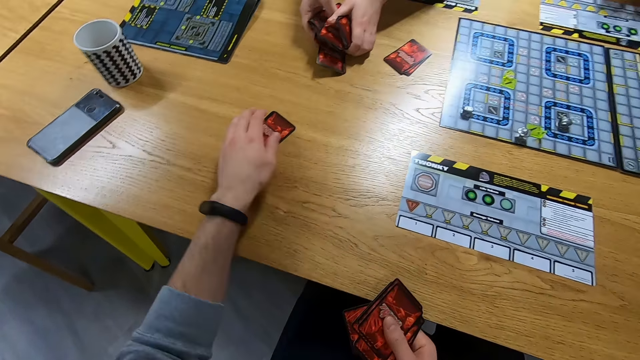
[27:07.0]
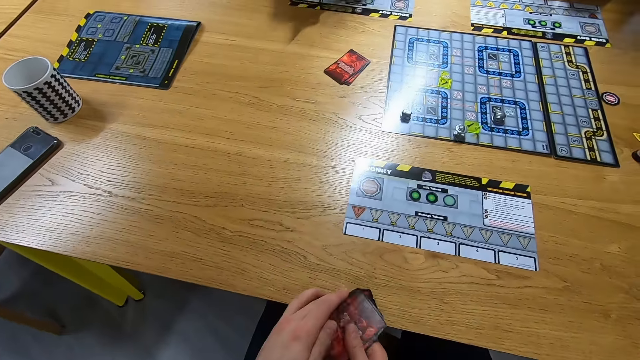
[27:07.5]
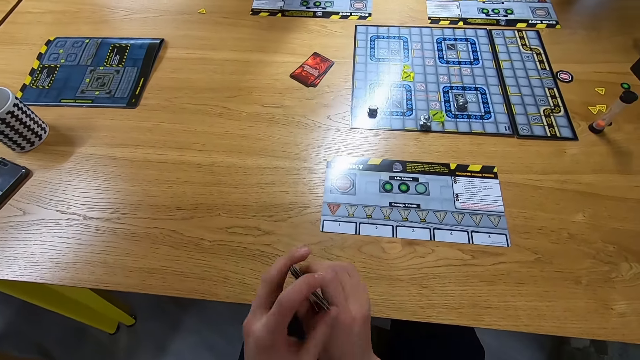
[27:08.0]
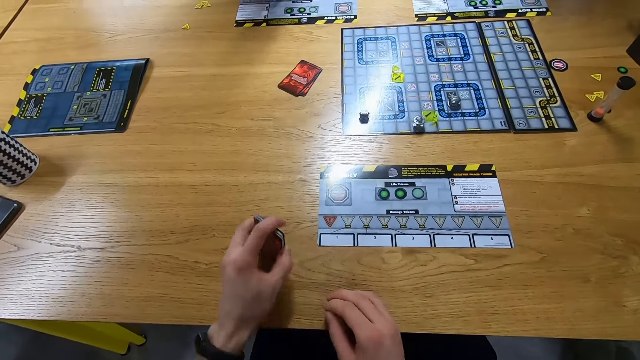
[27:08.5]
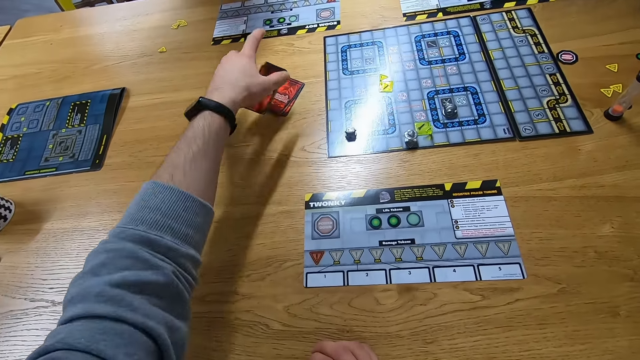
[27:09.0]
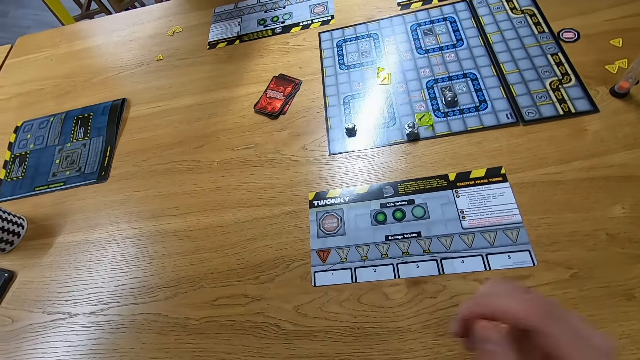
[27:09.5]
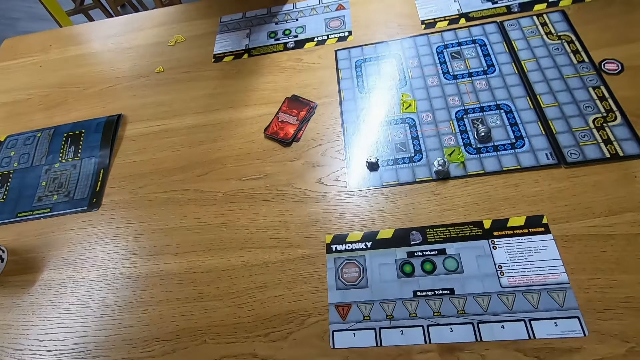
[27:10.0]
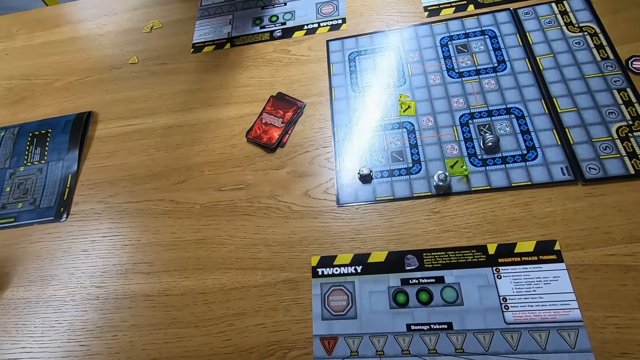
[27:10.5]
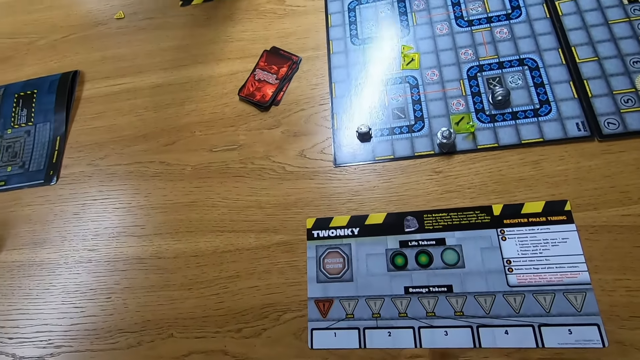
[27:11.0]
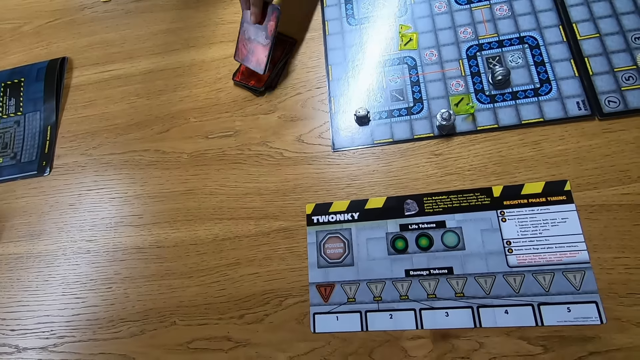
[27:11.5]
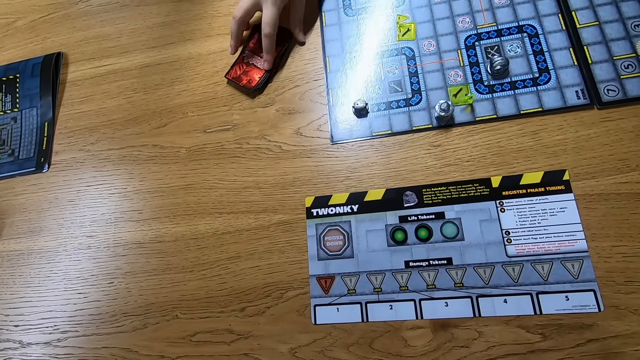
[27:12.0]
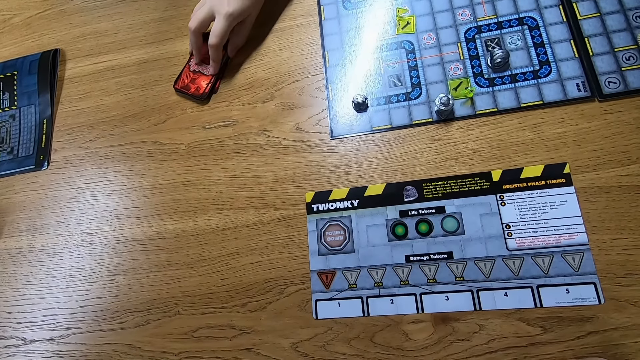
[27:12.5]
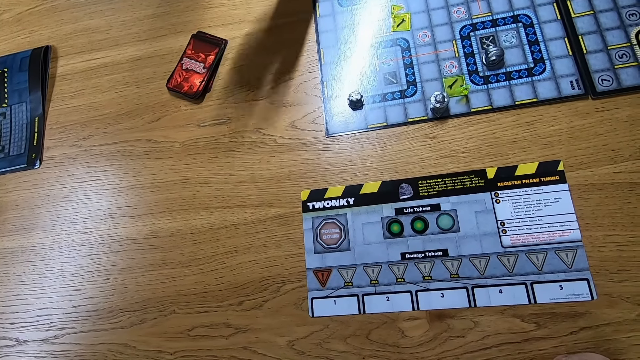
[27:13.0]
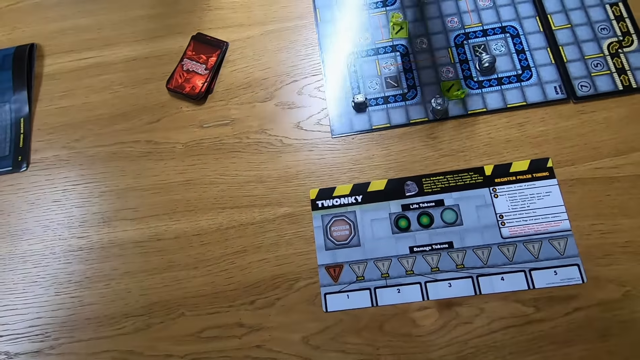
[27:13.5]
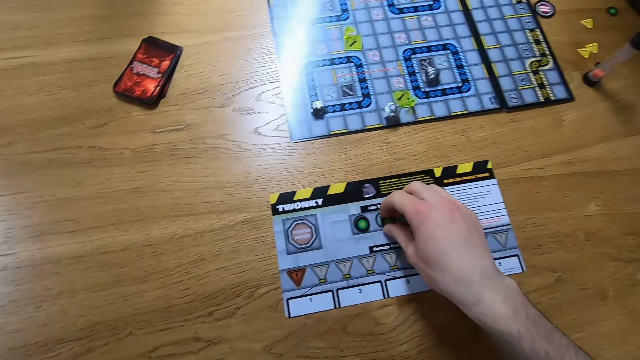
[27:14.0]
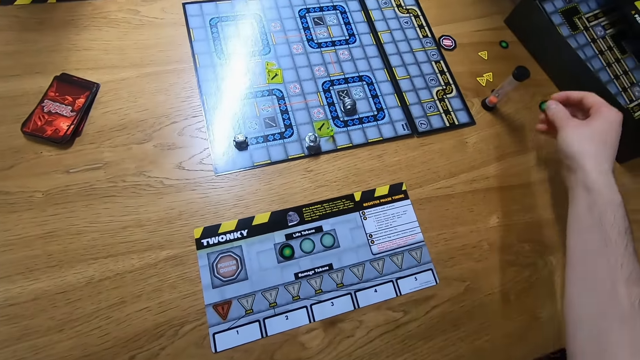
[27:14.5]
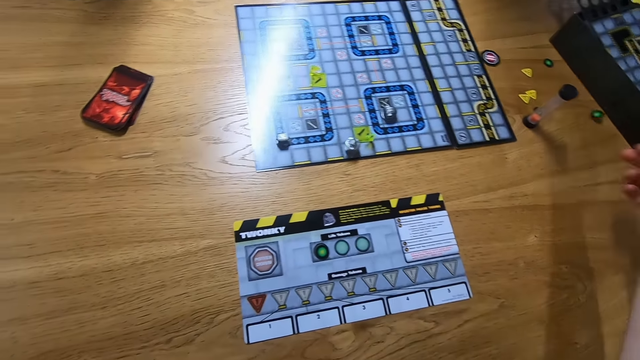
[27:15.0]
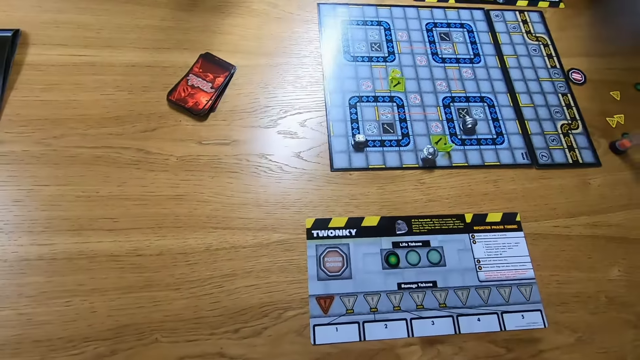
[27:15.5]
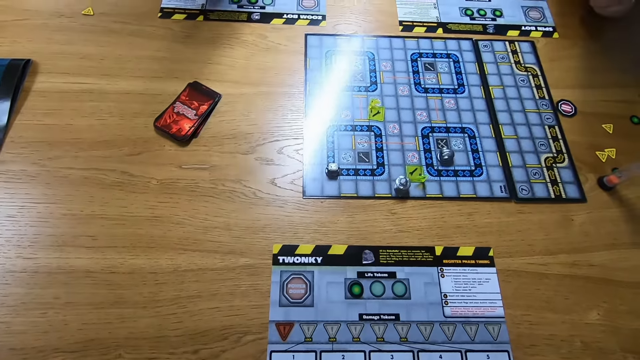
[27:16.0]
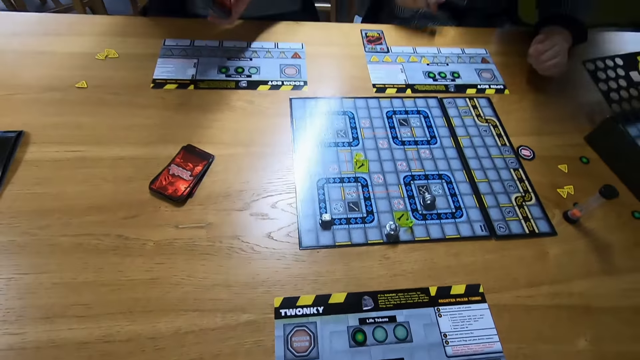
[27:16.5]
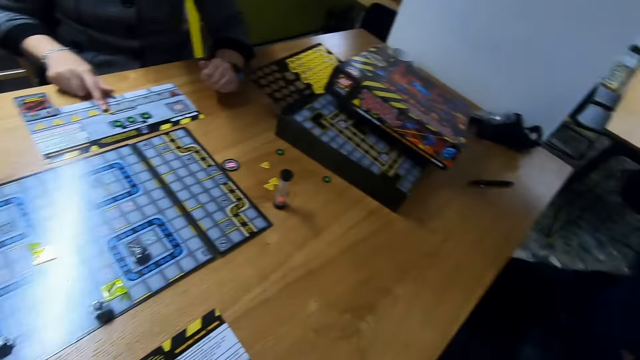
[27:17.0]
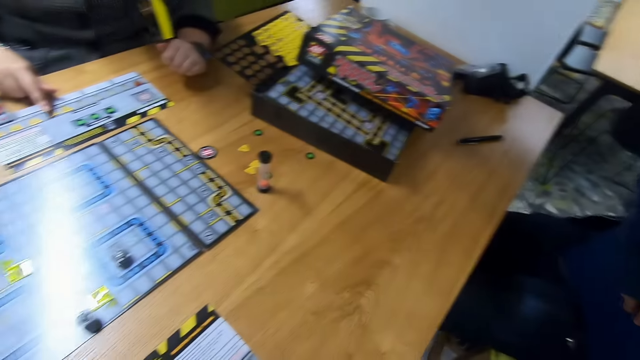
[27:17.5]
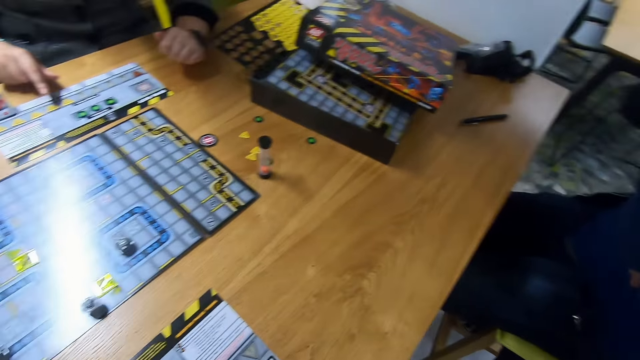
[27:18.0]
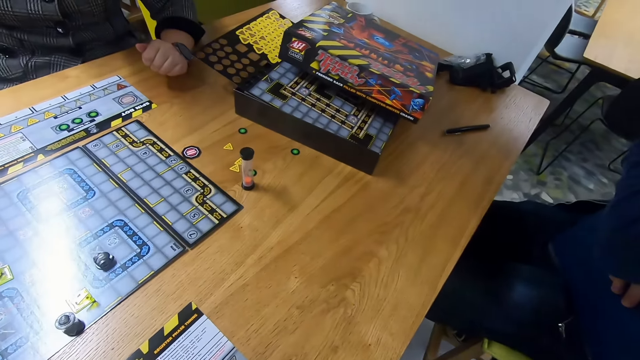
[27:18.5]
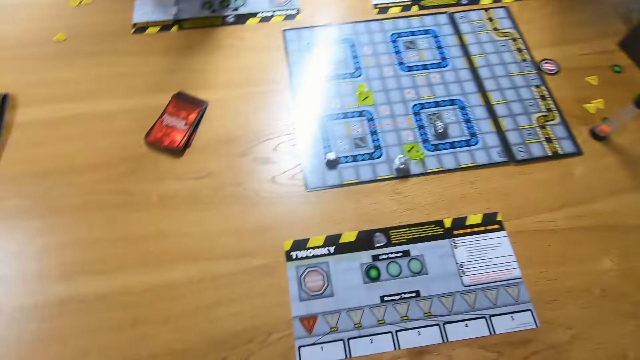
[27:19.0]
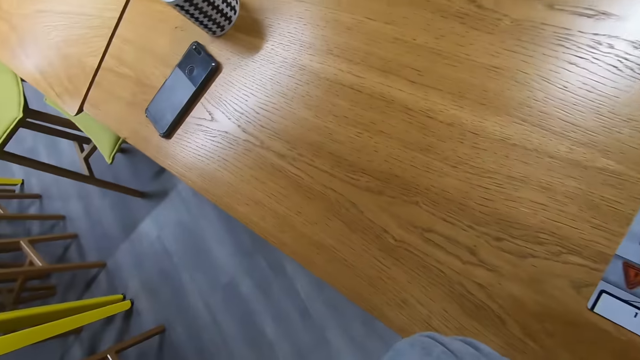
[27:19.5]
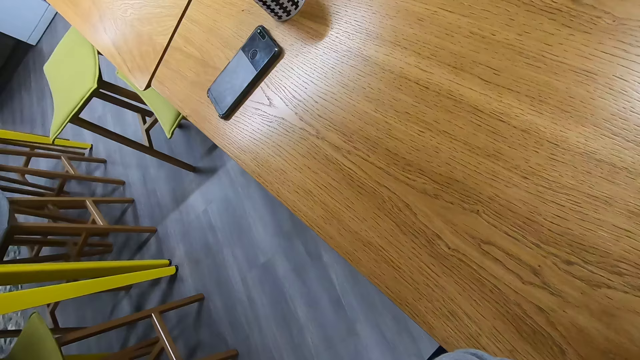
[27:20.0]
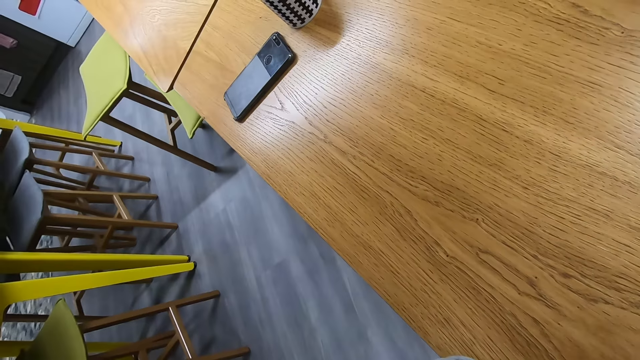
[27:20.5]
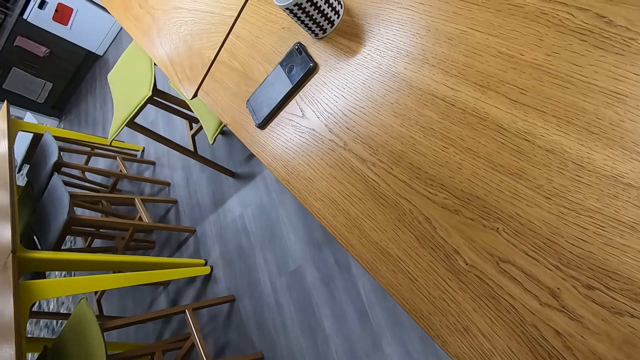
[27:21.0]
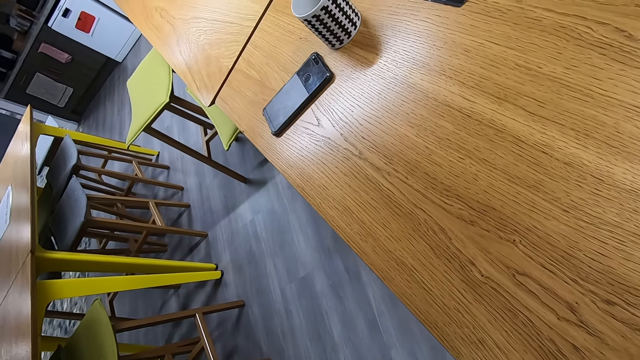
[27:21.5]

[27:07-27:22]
The camera wearer arranges the cards. They place the cards on the table. They look around. A person places cards on other cards on the table. The person moves the cards. The camera wearer picks the life token. They place the life token on the table. They look around. Another person holds cards. The other person shuffles the cards. The first person places a hand on the token board. A man sits on the stool near the camera wearer.

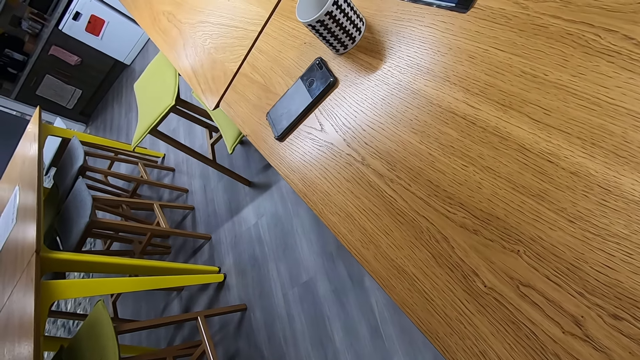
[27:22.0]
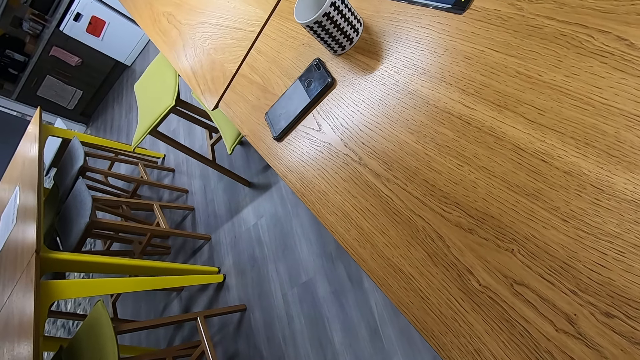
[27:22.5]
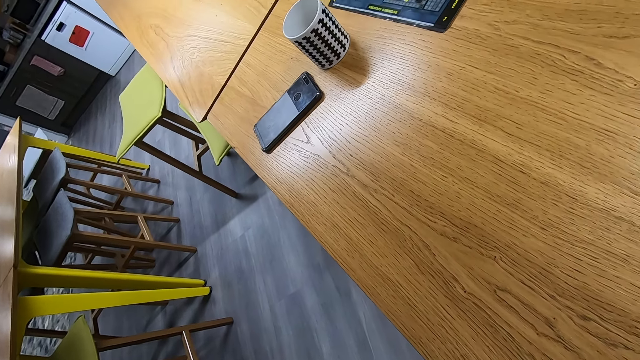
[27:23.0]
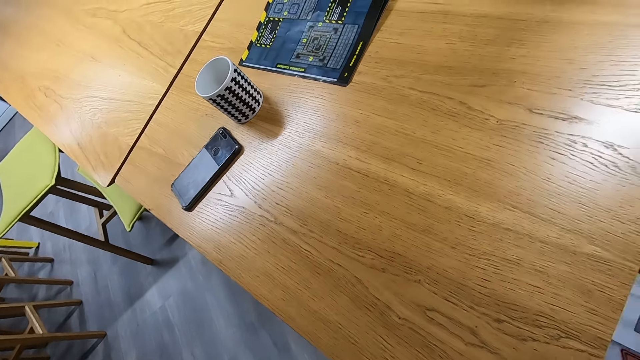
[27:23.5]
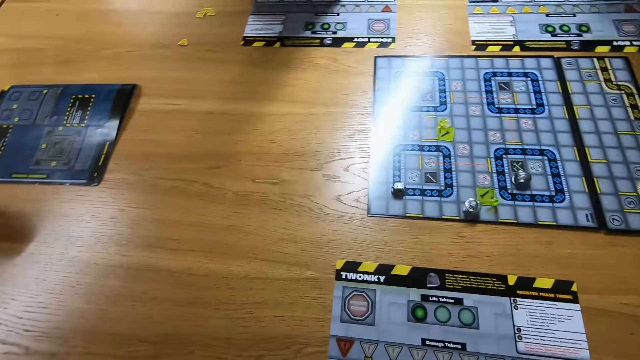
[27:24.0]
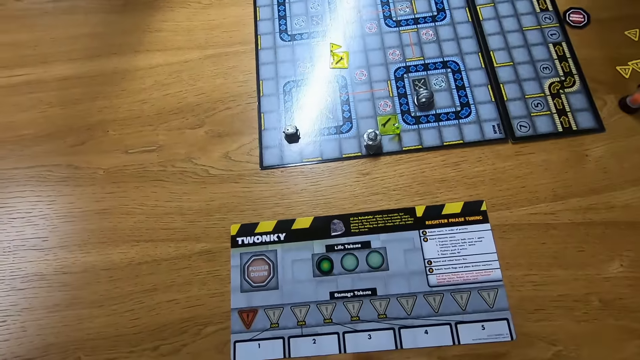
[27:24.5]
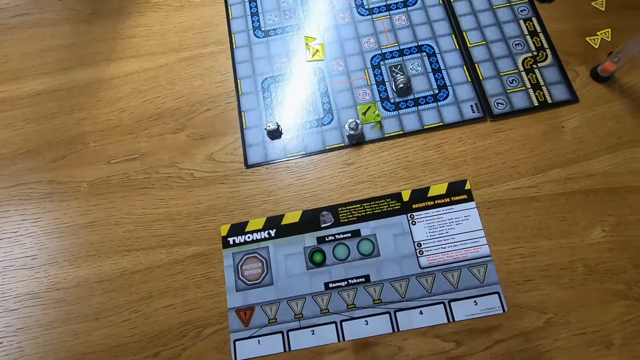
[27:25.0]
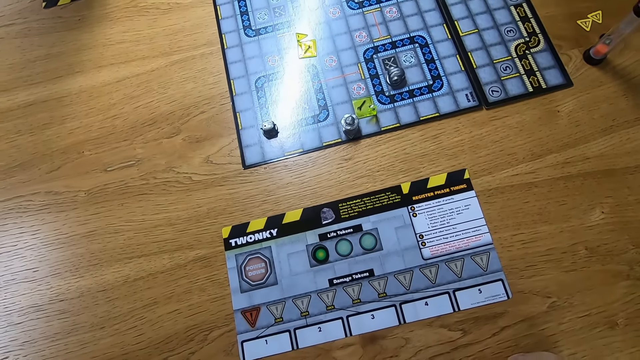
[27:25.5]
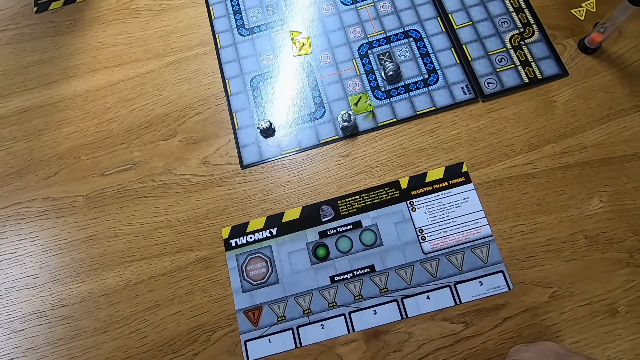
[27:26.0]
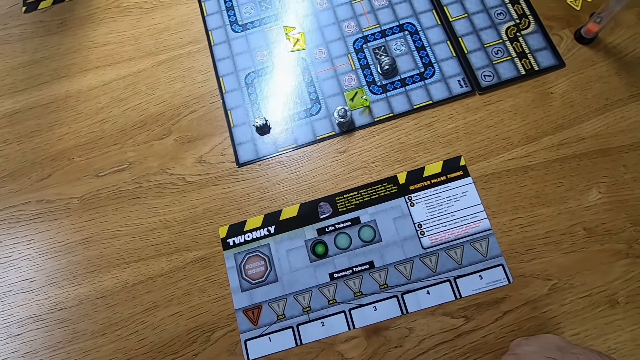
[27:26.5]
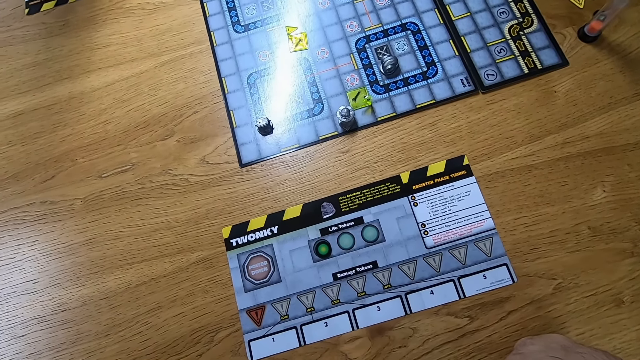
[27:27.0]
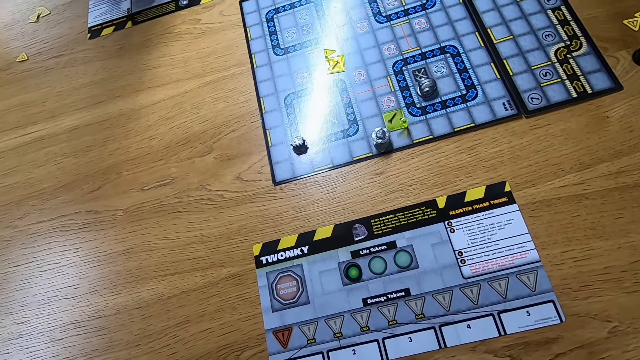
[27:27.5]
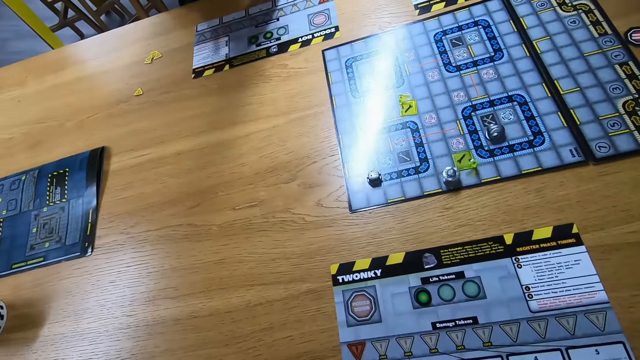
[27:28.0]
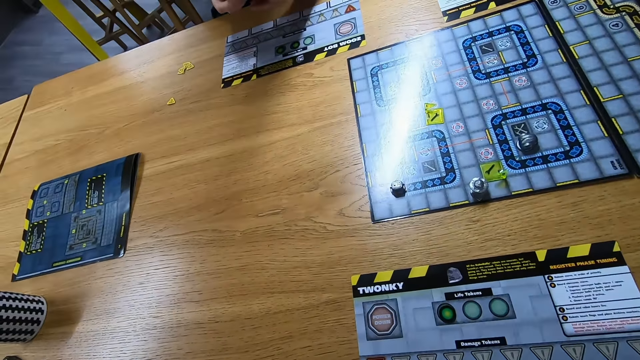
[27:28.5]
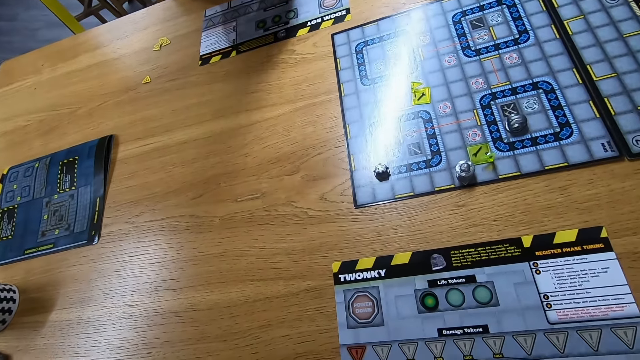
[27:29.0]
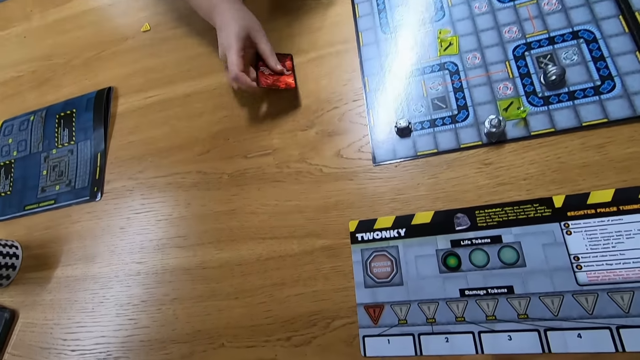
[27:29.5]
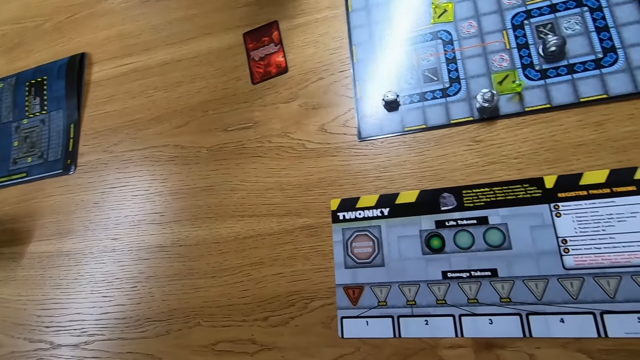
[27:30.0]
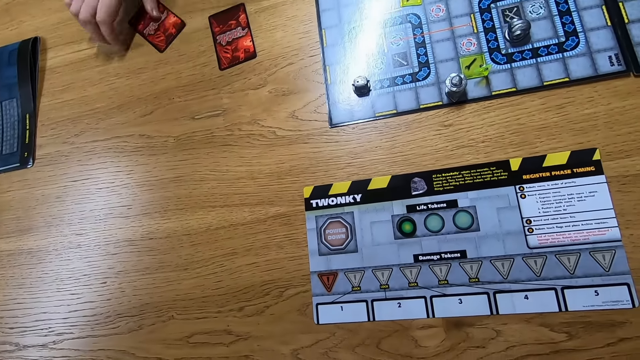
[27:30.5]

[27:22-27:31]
A person places cards on the table. The person distributes the cards.
